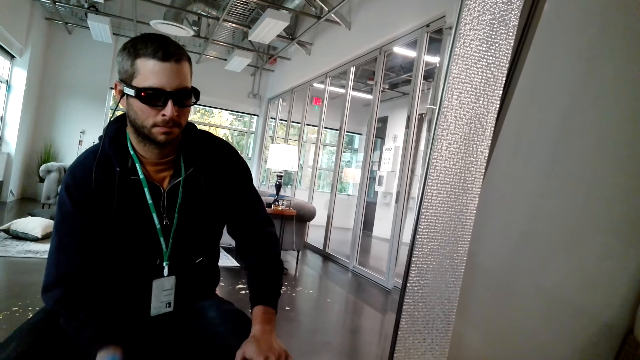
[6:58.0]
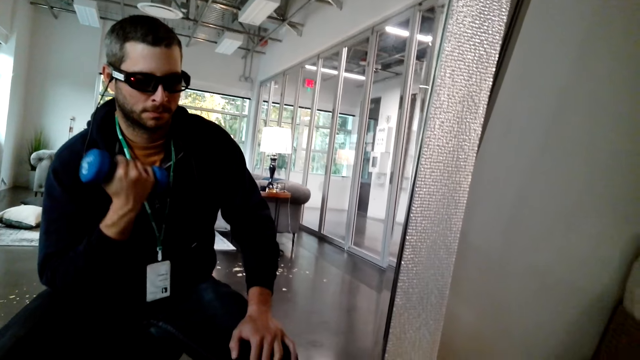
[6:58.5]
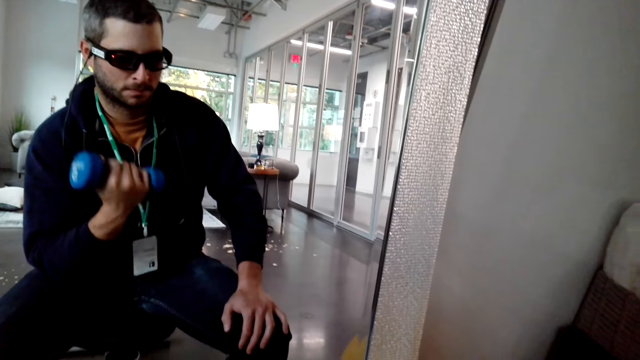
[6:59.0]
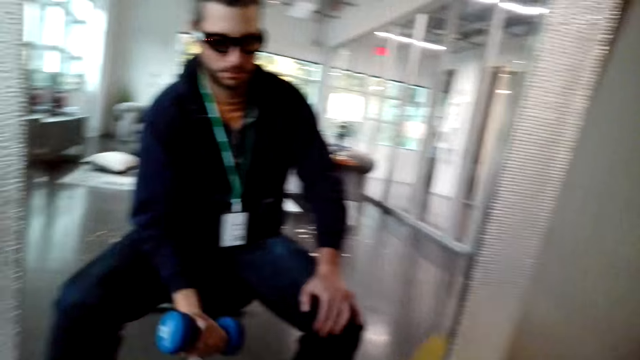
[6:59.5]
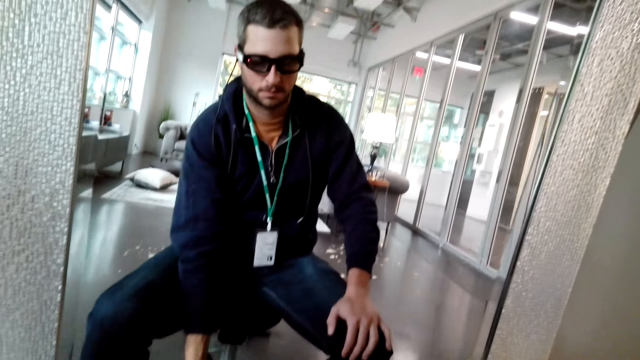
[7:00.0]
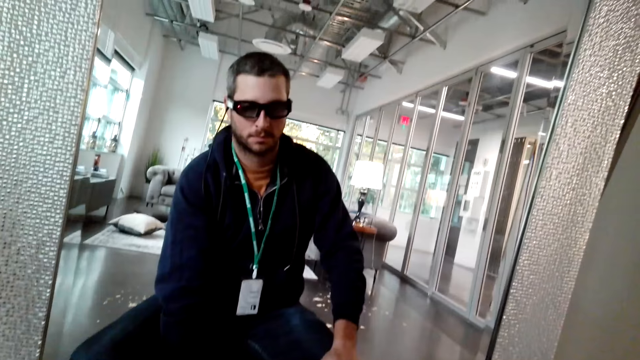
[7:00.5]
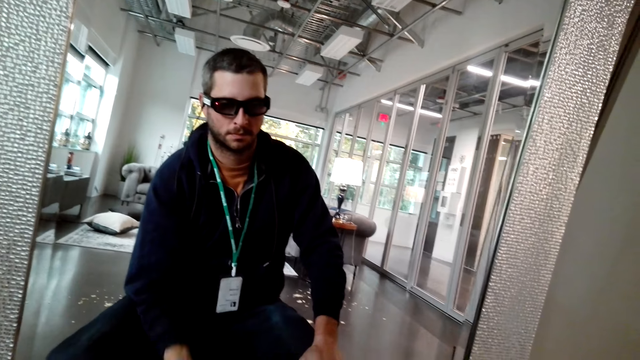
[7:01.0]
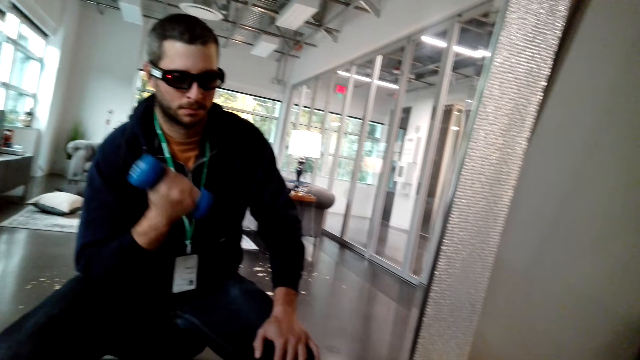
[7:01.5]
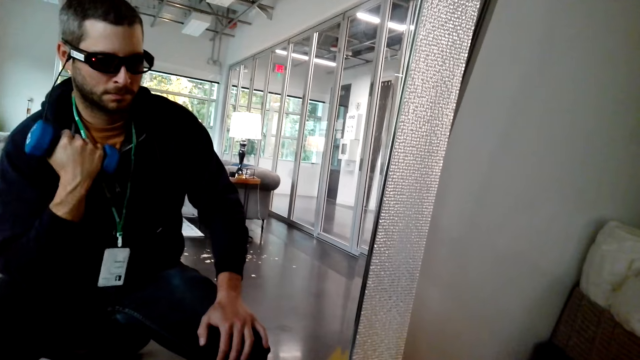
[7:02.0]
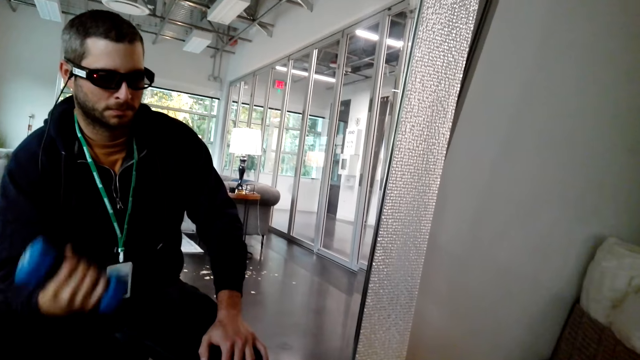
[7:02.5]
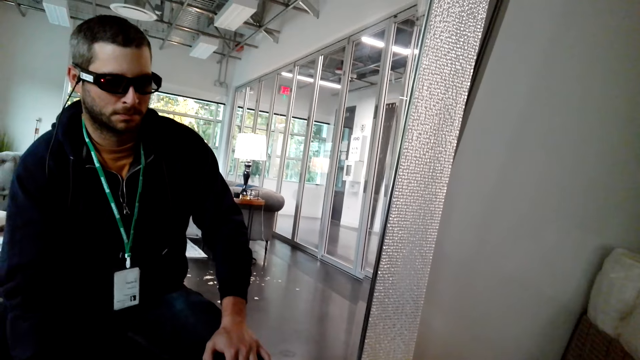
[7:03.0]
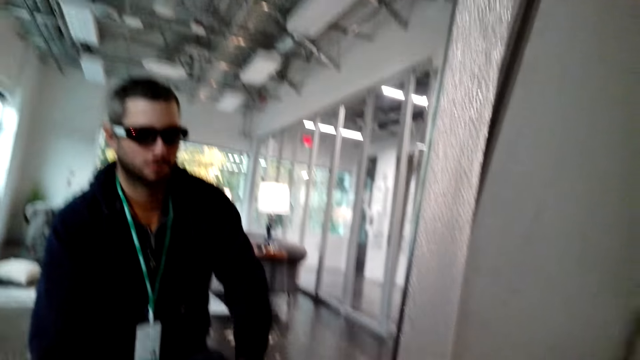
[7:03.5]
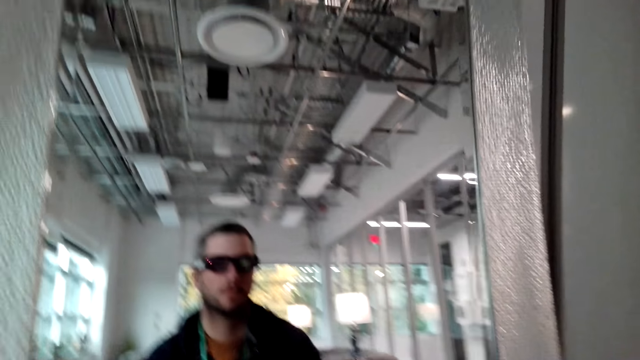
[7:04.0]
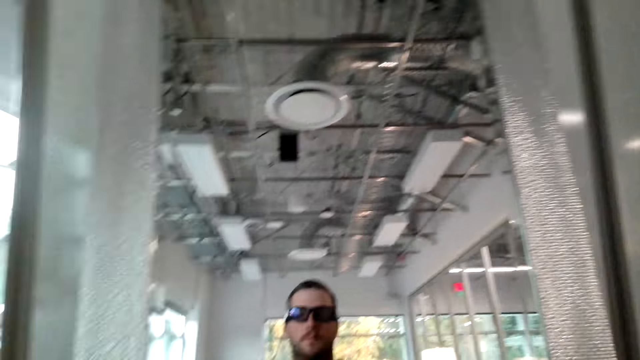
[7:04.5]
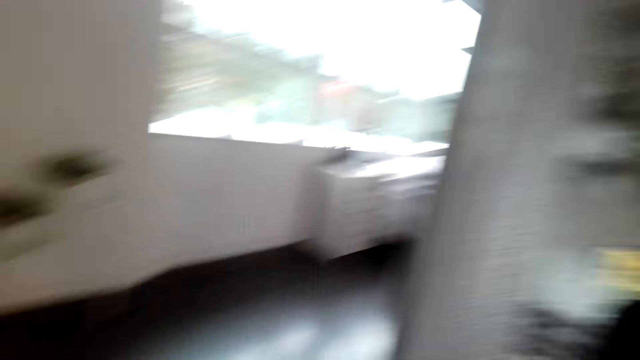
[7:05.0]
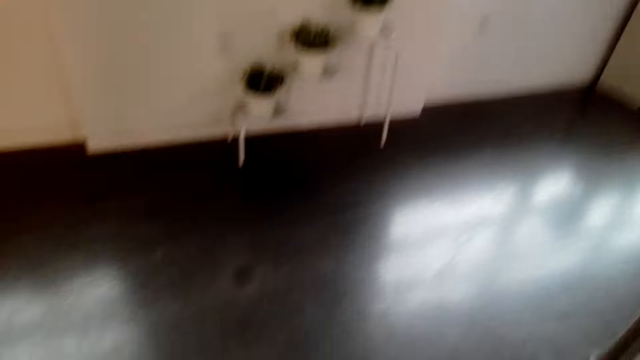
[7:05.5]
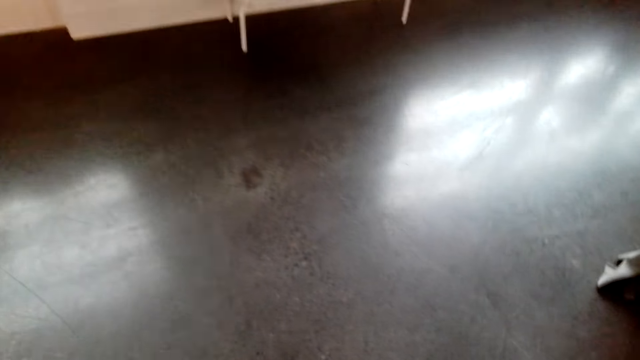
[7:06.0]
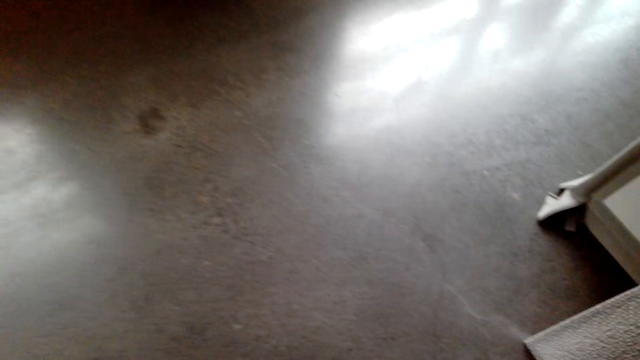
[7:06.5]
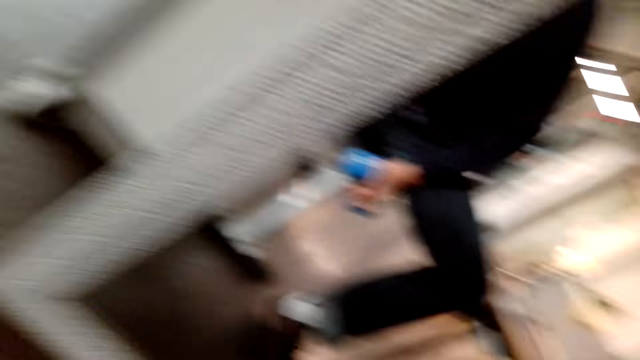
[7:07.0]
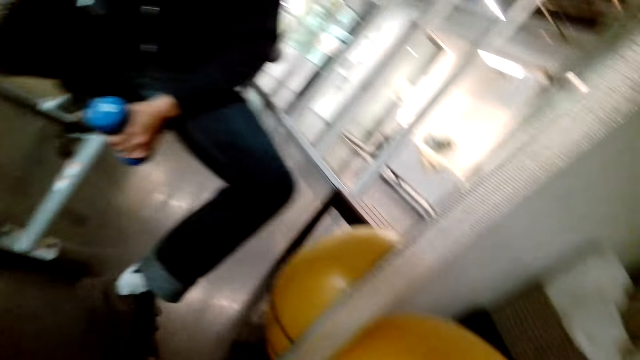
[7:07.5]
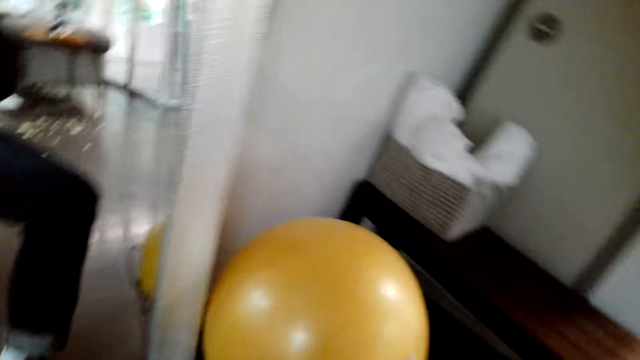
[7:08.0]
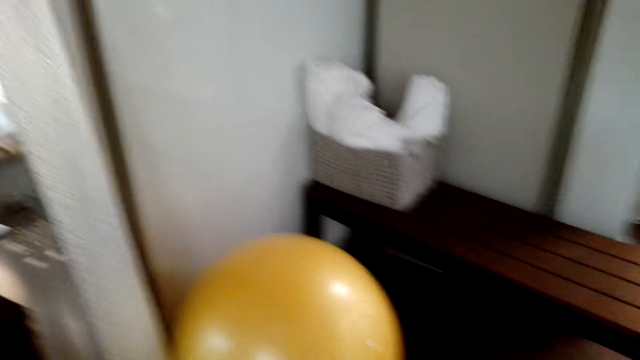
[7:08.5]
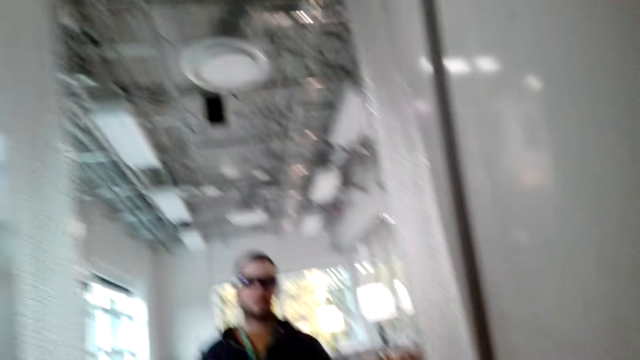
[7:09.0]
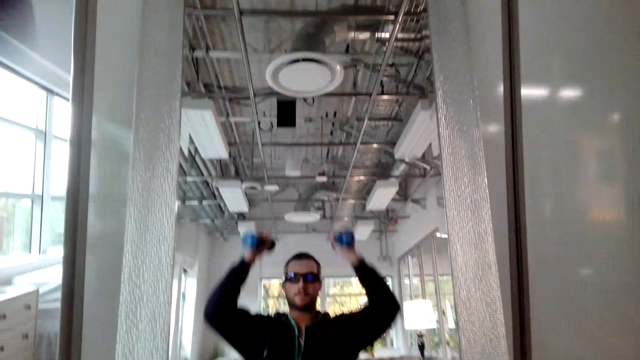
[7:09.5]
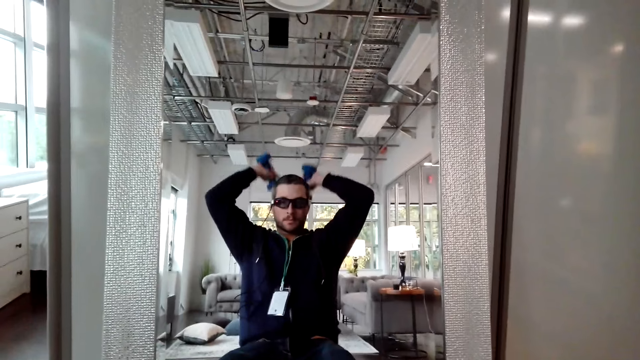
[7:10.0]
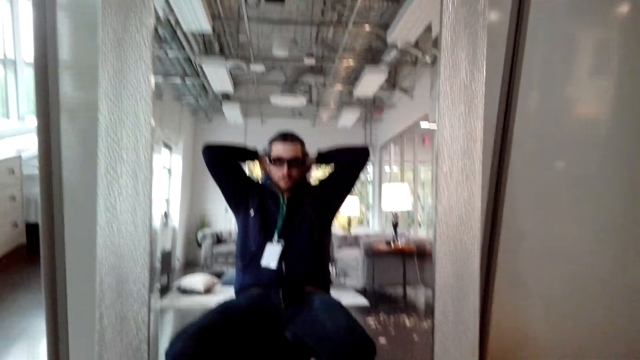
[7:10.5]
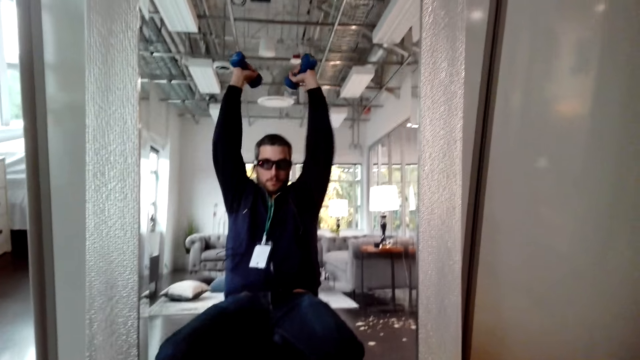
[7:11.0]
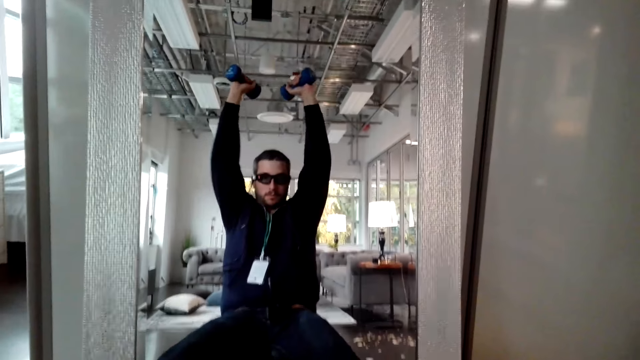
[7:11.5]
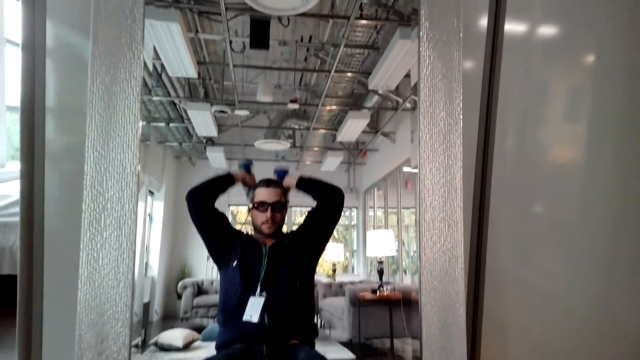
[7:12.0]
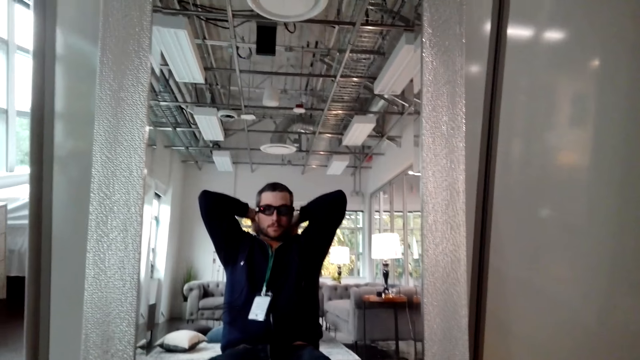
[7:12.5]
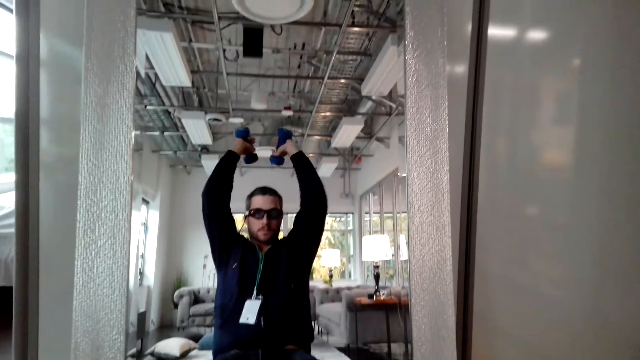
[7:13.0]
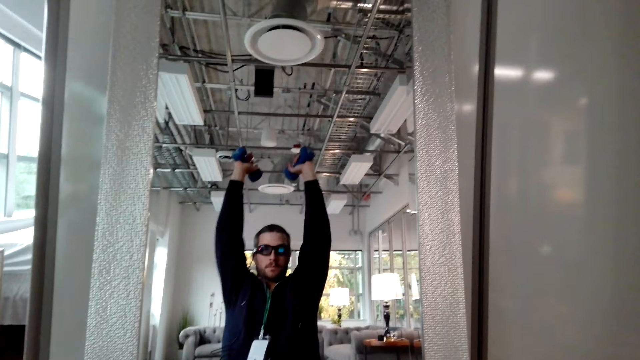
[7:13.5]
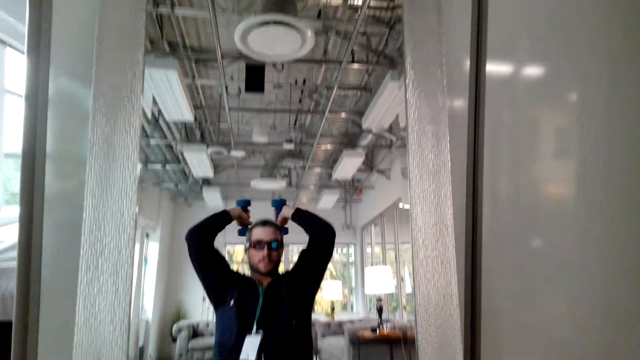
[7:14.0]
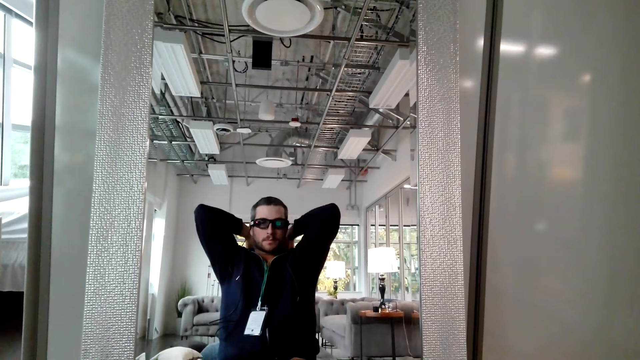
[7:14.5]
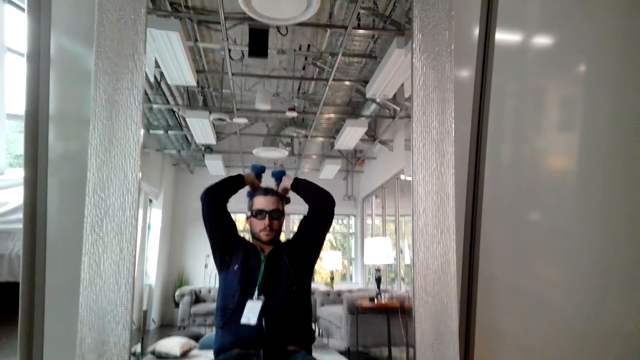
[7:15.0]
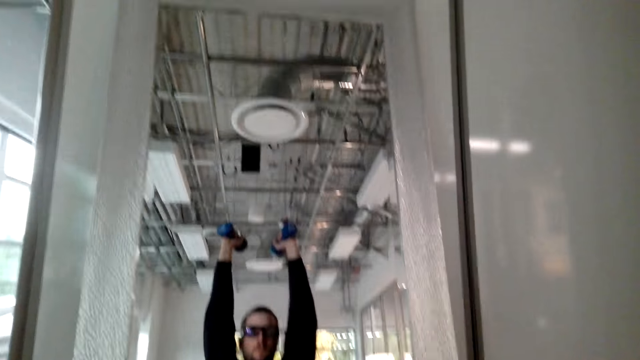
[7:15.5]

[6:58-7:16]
The camera wearer picks up the other dumbbell. A person does an overhead dumbbell triceps press. The camera wearer lifts the dumbbells with both hands.

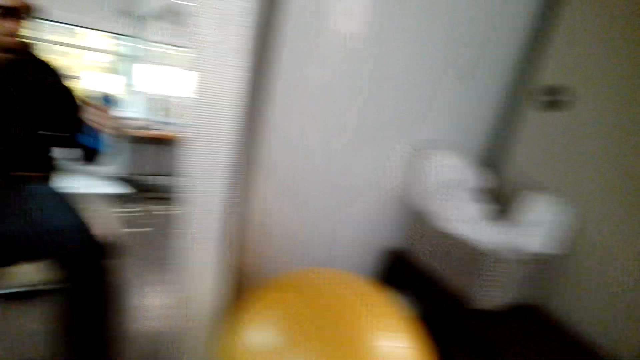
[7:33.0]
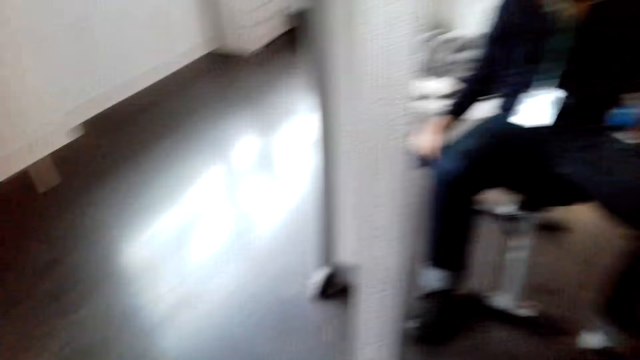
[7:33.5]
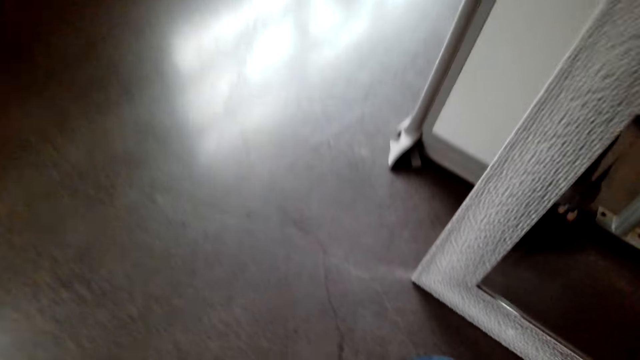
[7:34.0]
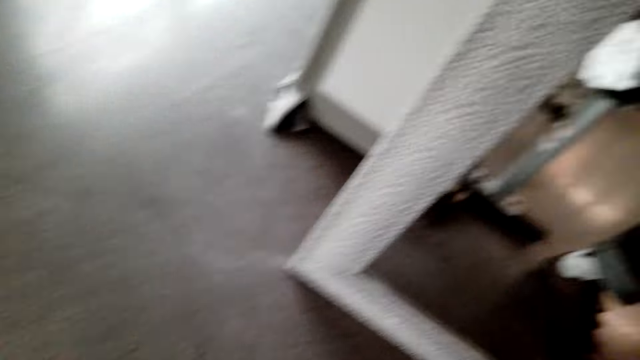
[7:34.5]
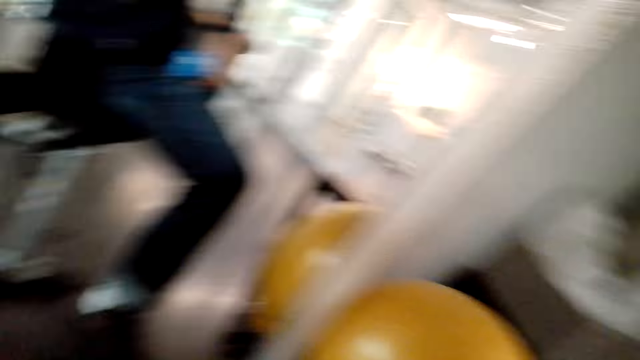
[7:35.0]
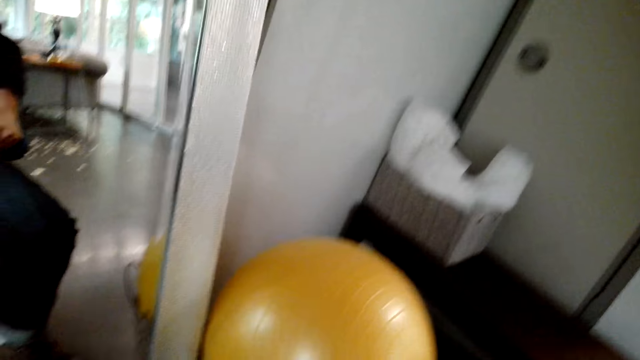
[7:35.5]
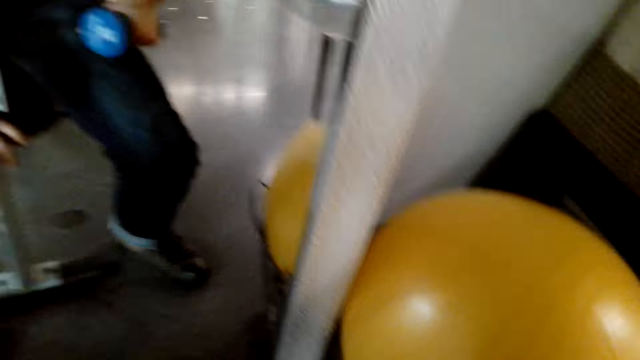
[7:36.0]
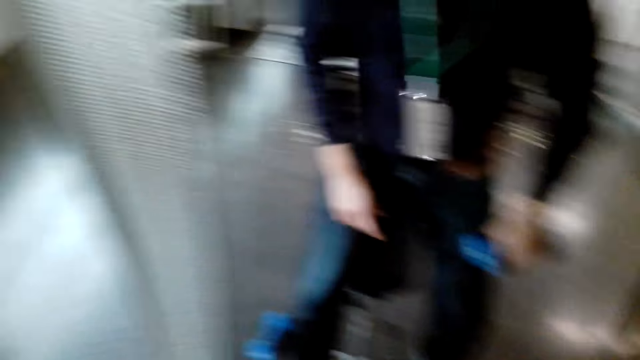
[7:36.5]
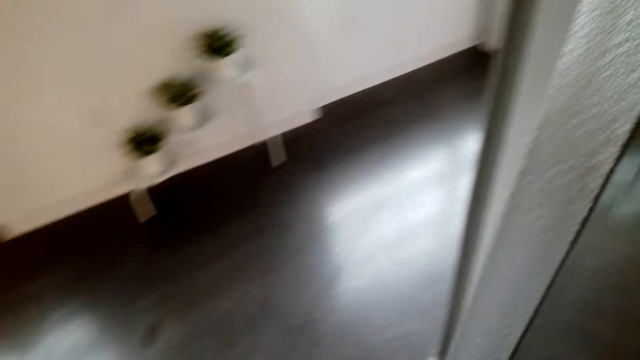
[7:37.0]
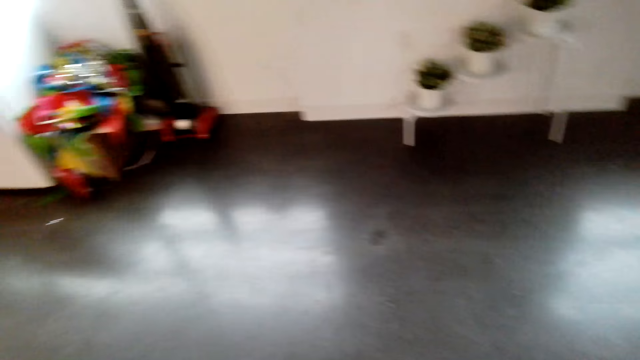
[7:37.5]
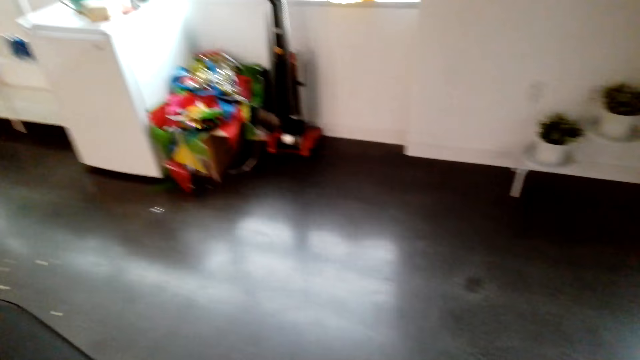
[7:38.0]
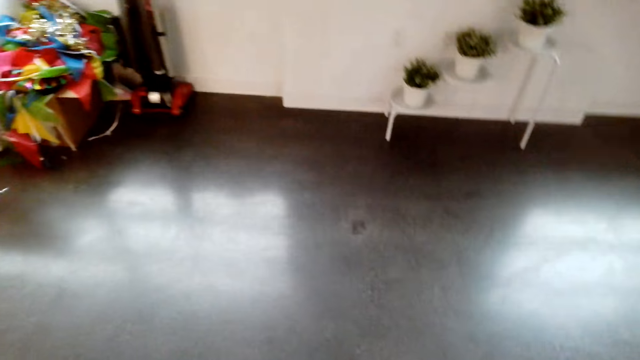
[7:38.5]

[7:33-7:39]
The camera wearer looks around and puts down one dumbbell.
